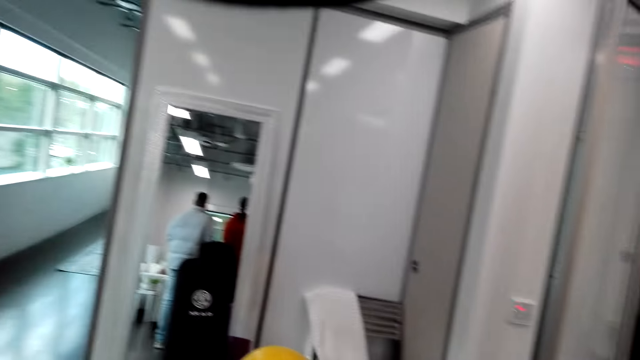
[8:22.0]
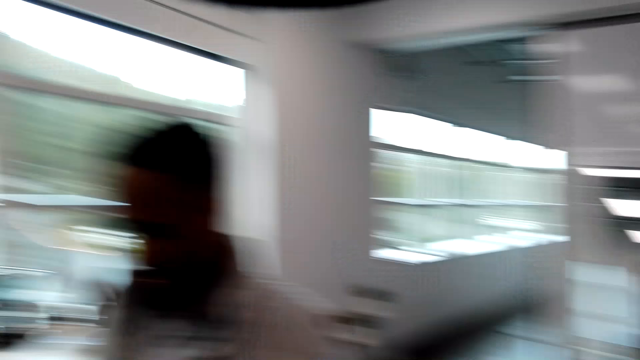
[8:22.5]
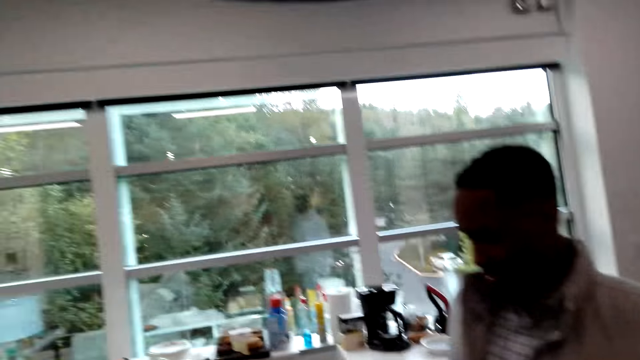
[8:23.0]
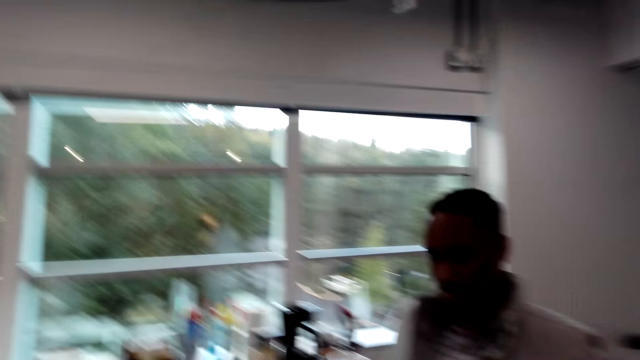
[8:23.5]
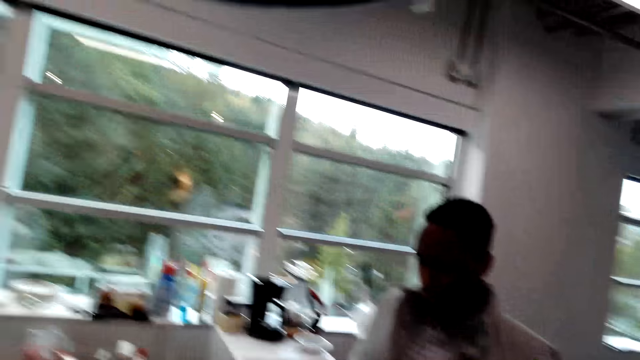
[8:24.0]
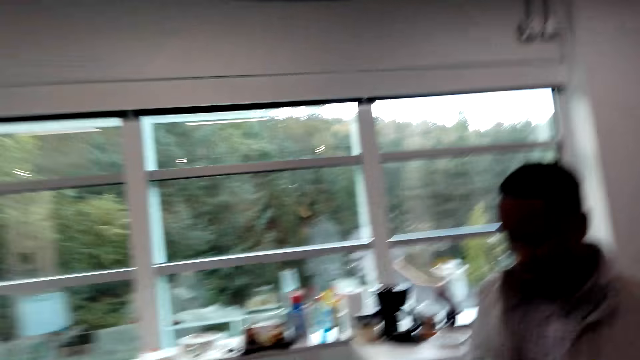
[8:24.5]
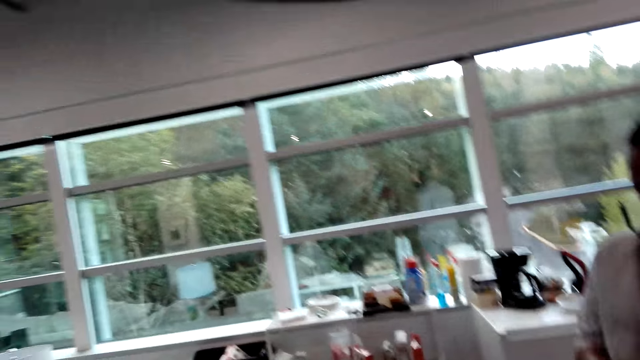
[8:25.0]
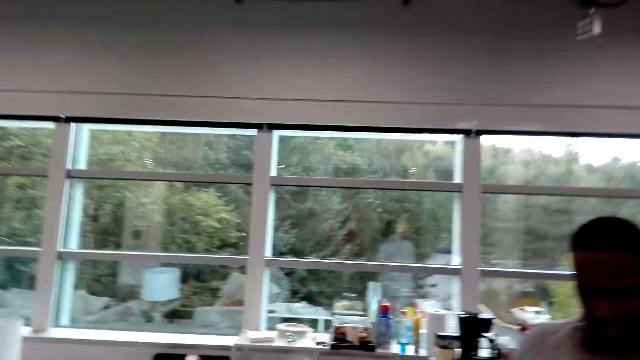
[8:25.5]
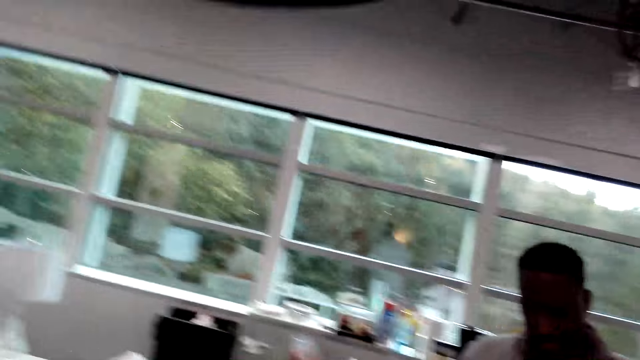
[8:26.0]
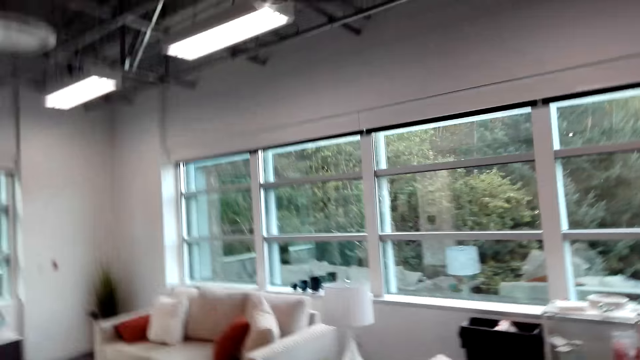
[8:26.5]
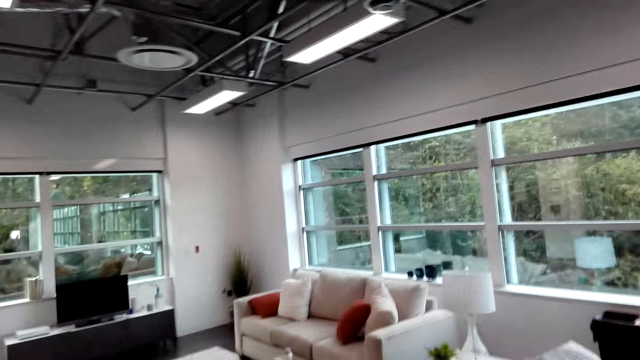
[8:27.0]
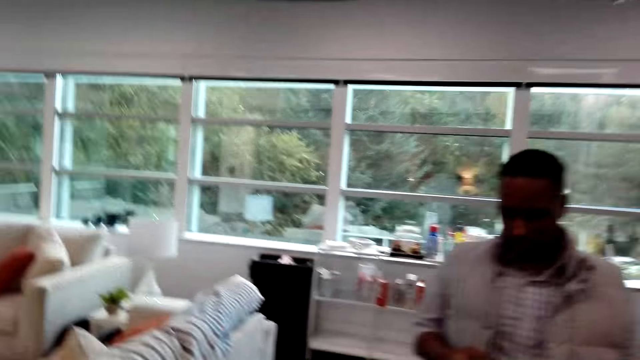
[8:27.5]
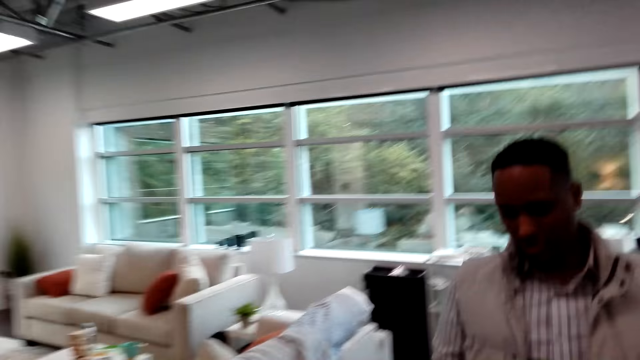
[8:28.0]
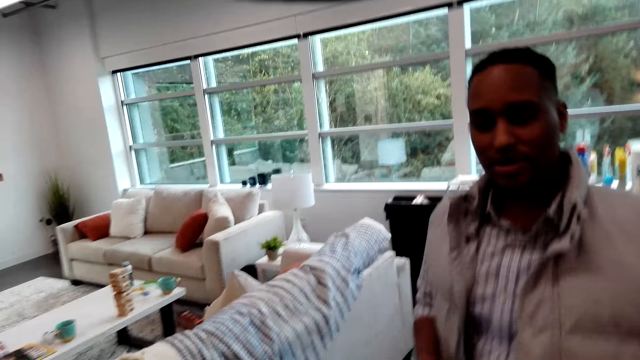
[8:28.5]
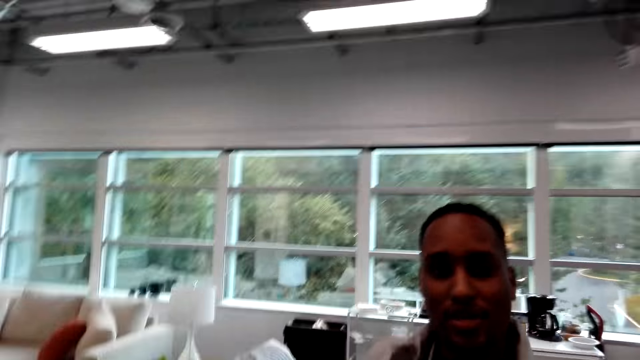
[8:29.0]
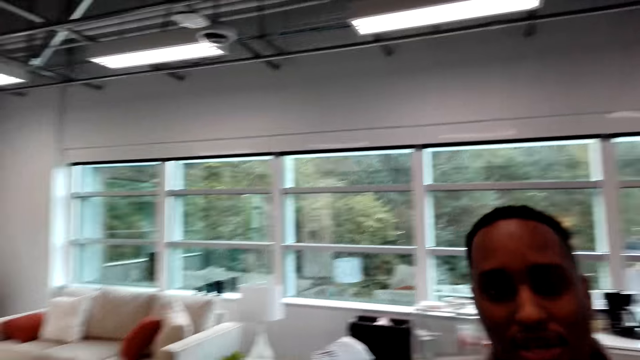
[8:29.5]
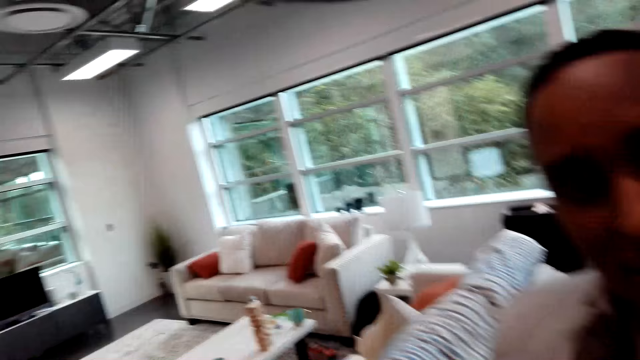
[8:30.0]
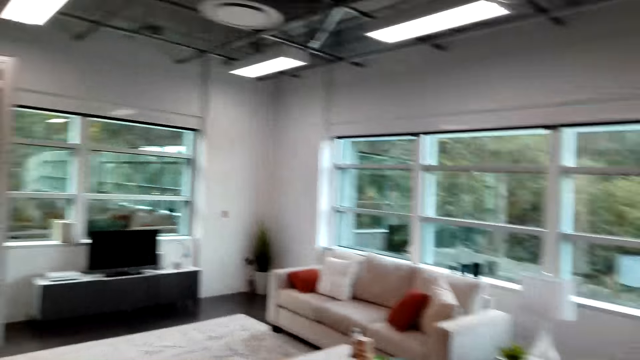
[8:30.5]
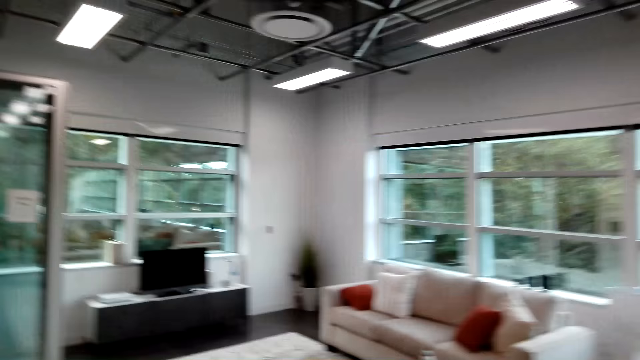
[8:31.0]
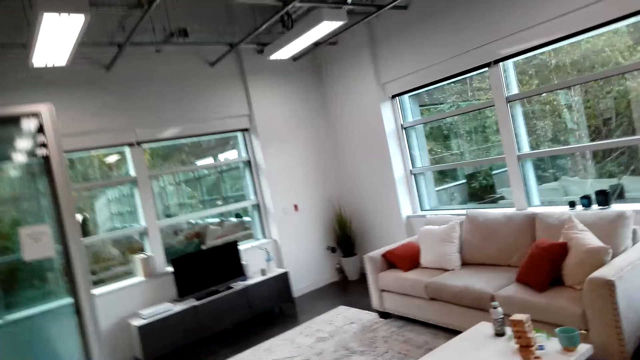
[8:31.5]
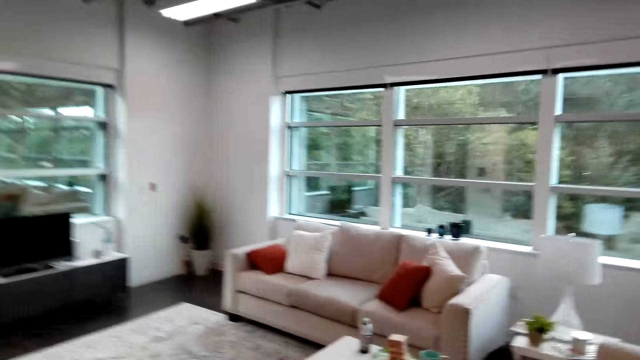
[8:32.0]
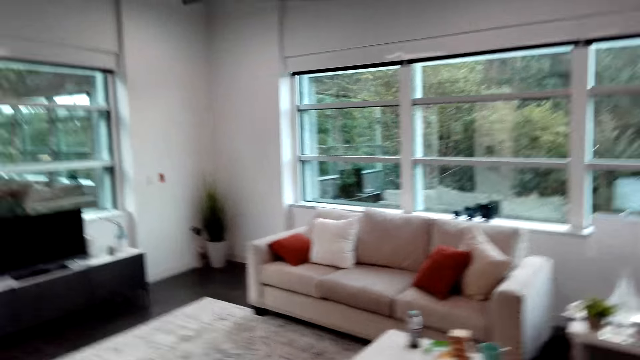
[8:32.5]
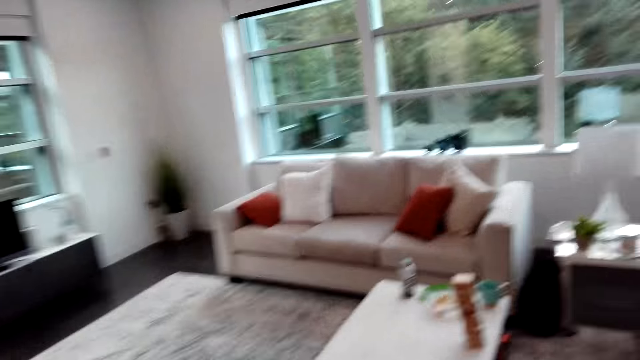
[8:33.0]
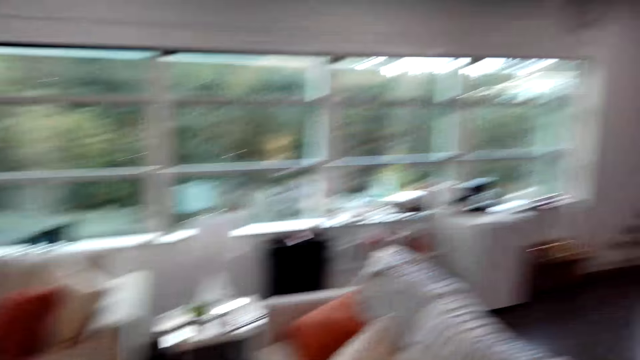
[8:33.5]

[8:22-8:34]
A man operates a phone. The camera wearer walks in front of the man and talks with the man. The man walks.

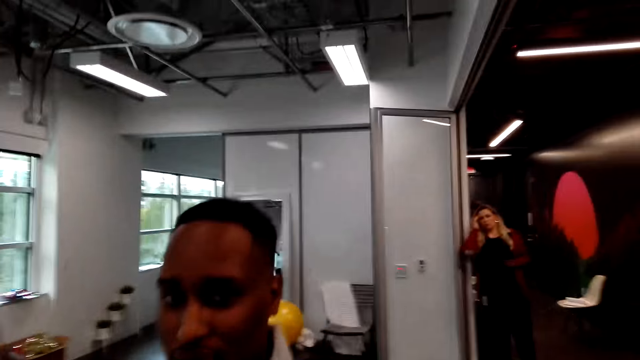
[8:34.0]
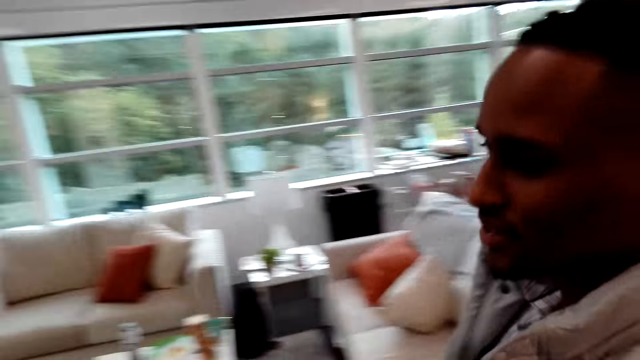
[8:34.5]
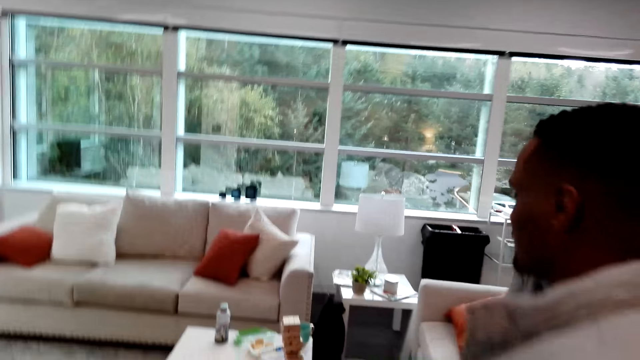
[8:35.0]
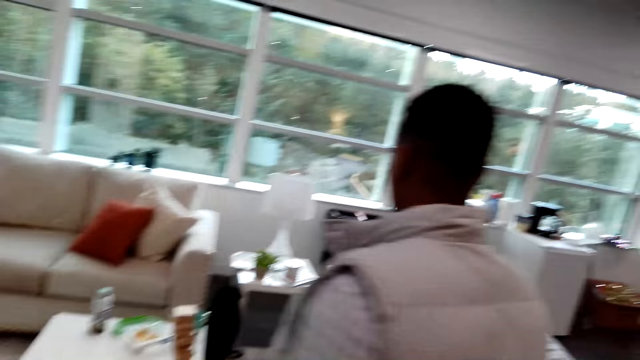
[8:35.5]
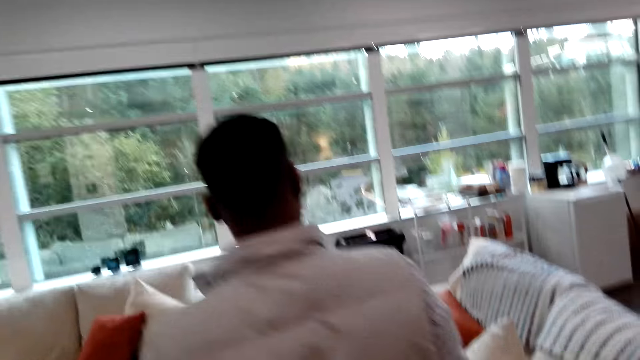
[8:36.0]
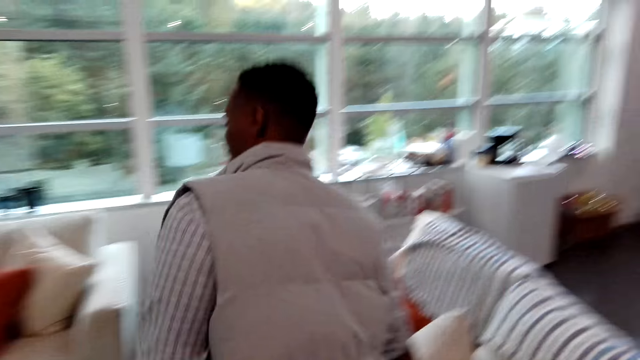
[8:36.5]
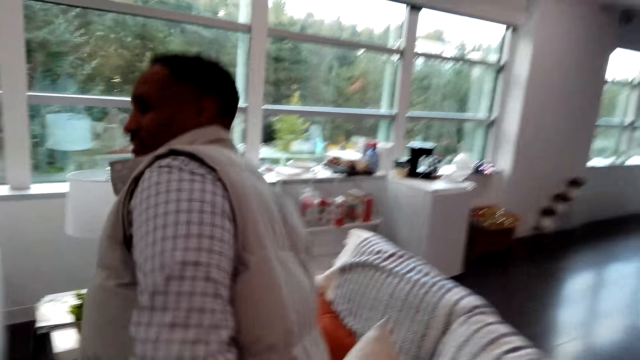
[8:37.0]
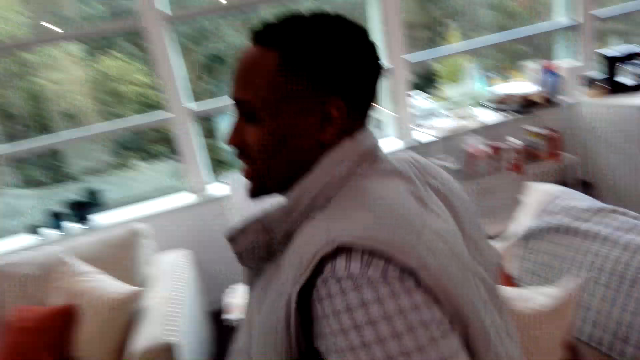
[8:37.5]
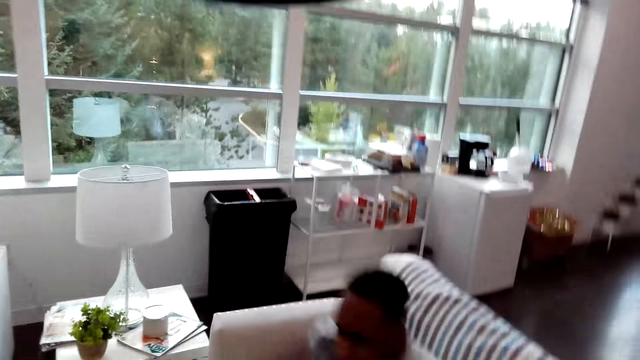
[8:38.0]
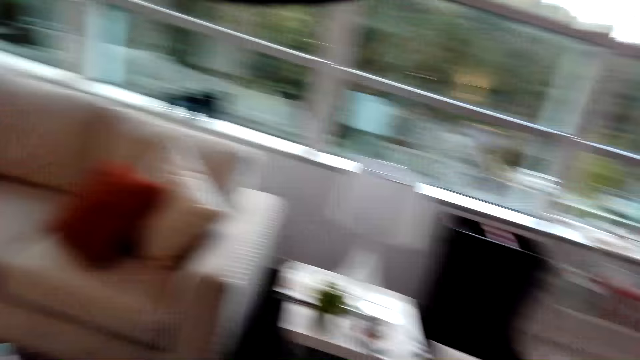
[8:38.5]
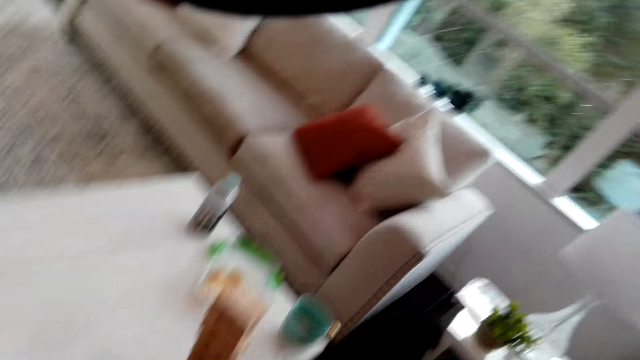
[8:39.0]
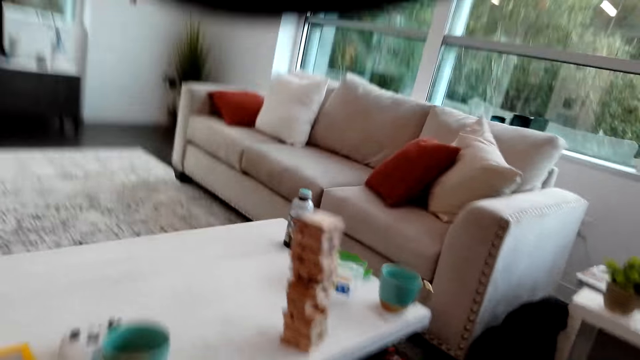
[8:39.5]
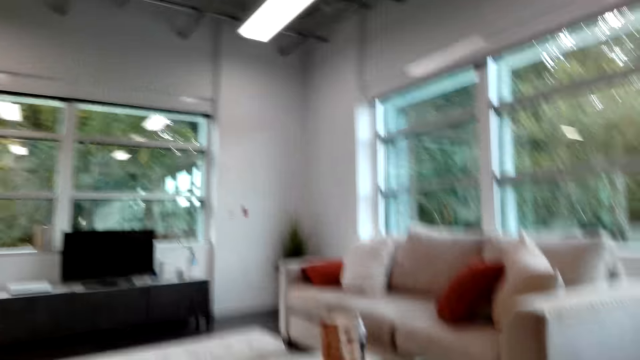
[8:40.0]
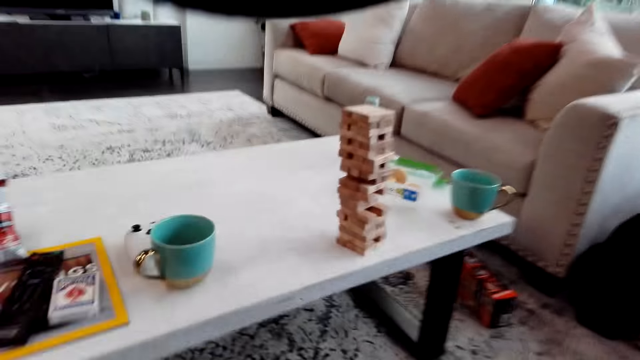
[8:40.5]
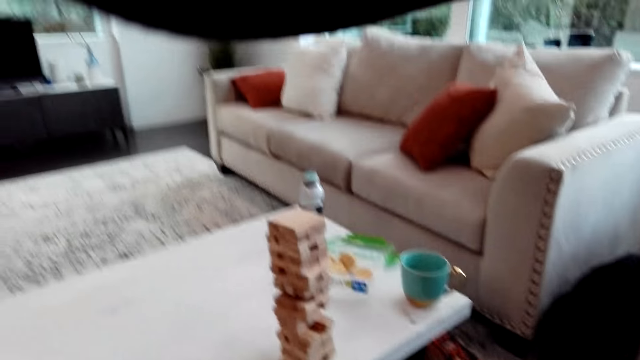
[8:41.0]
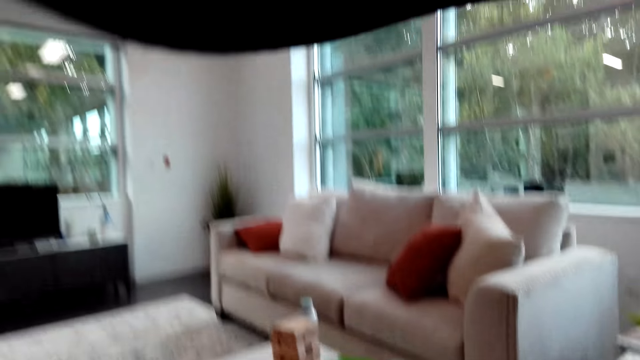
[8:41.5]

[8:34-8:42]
A man sits on the couch.
